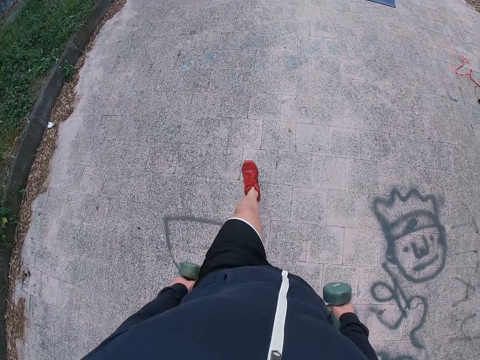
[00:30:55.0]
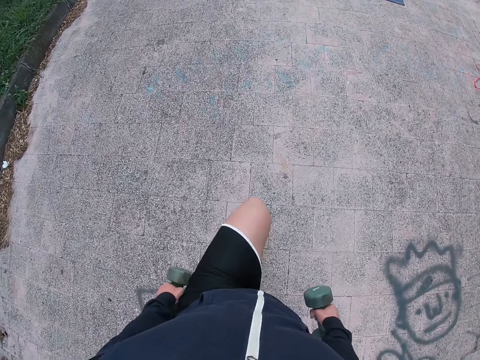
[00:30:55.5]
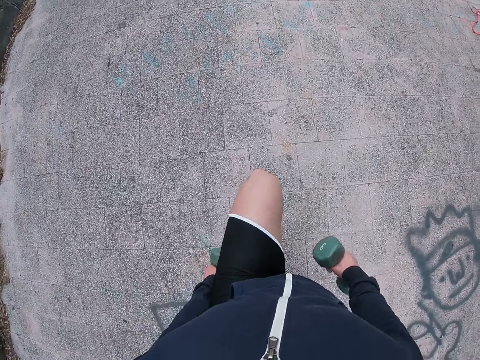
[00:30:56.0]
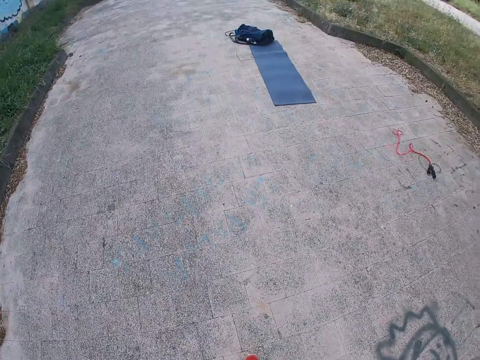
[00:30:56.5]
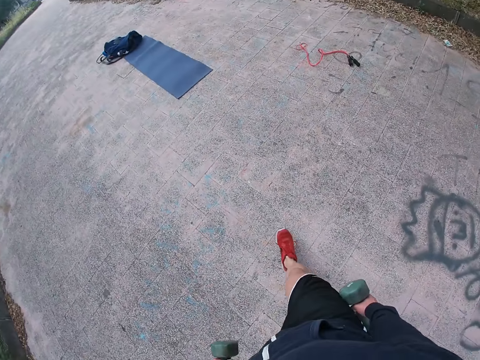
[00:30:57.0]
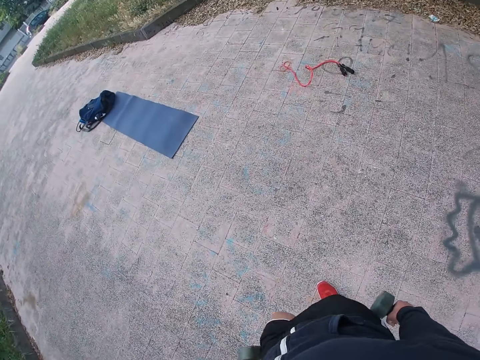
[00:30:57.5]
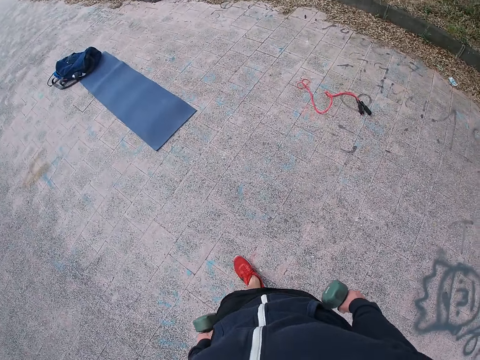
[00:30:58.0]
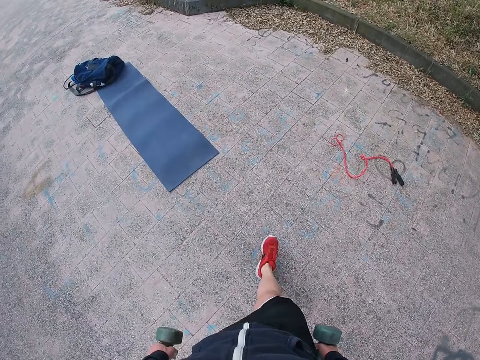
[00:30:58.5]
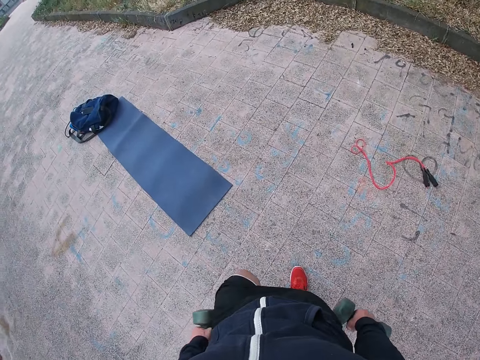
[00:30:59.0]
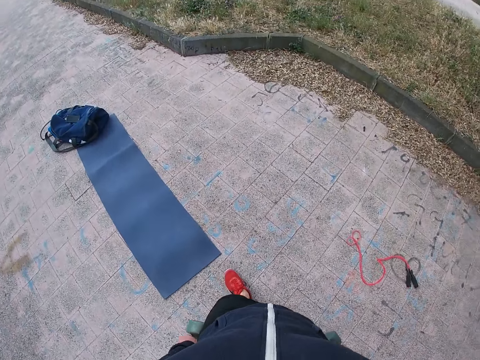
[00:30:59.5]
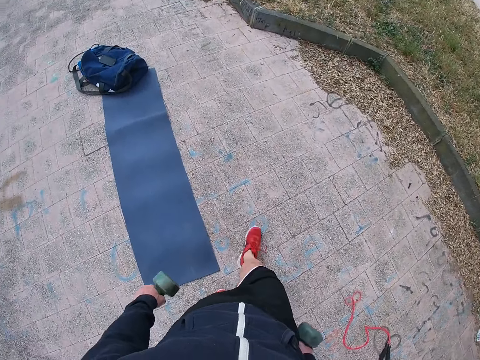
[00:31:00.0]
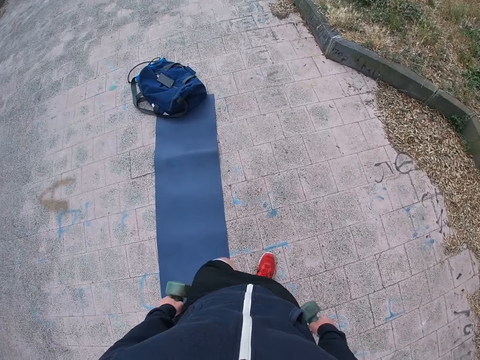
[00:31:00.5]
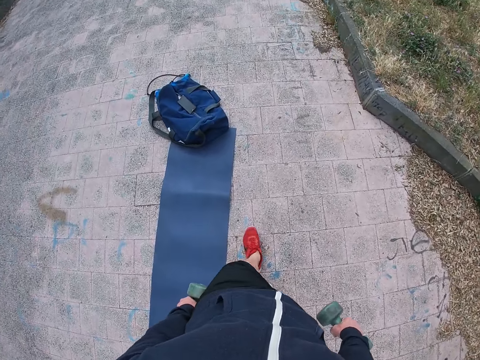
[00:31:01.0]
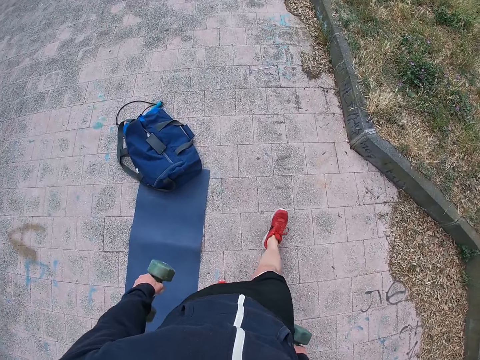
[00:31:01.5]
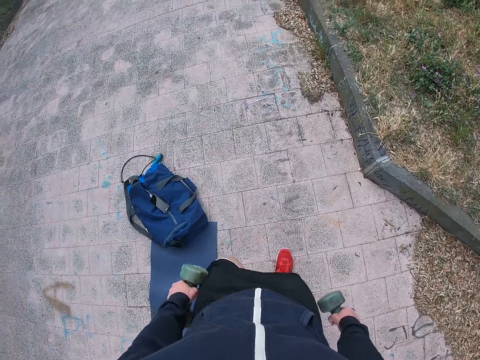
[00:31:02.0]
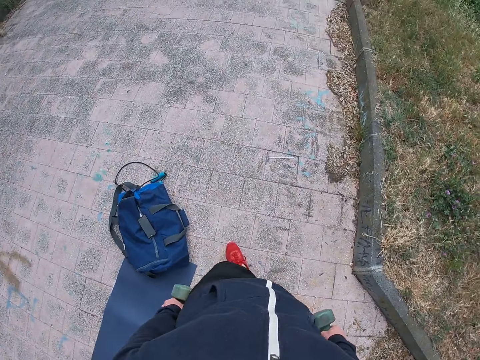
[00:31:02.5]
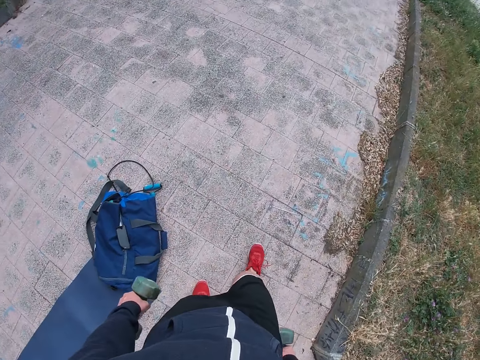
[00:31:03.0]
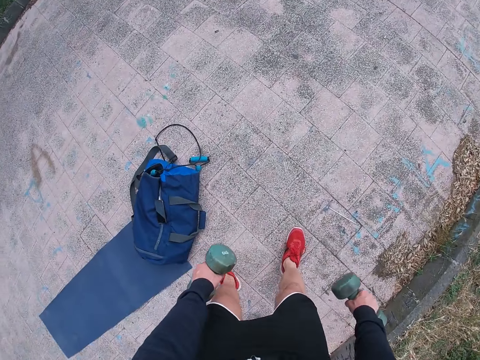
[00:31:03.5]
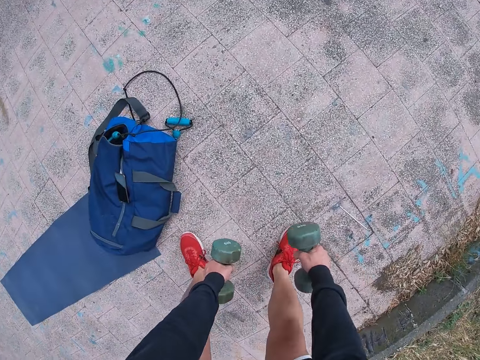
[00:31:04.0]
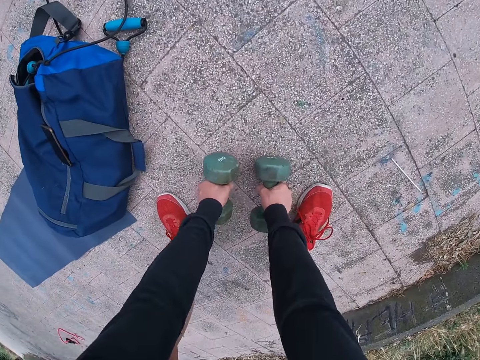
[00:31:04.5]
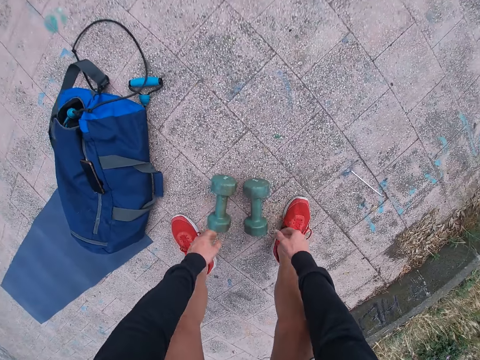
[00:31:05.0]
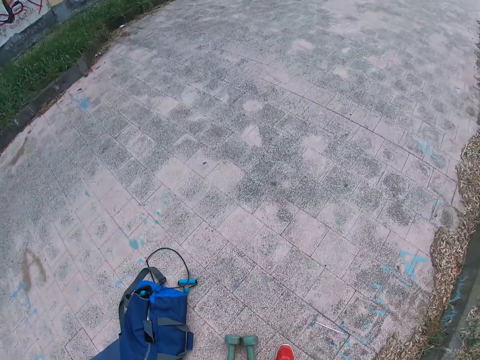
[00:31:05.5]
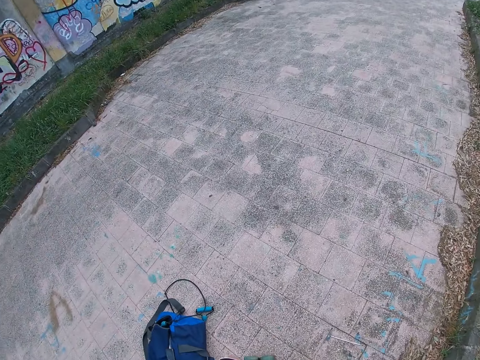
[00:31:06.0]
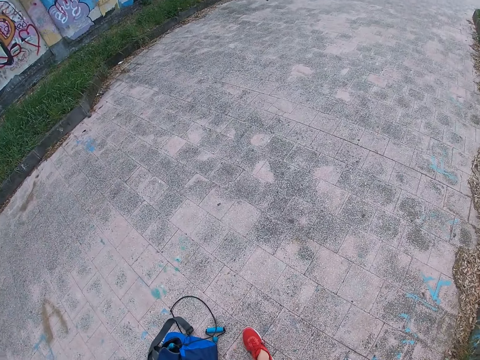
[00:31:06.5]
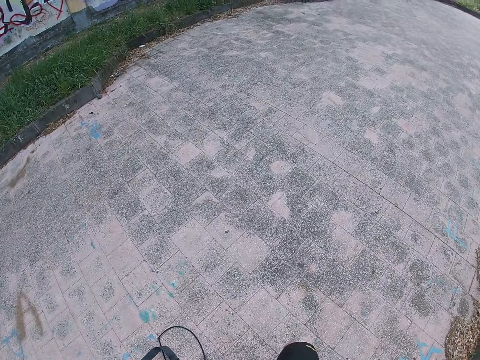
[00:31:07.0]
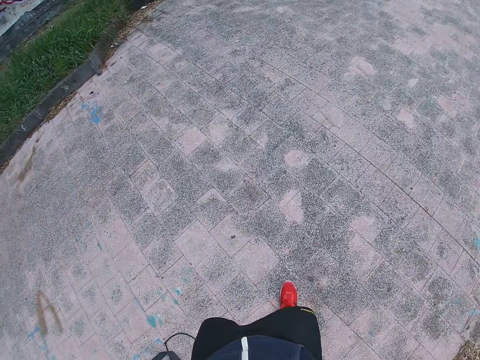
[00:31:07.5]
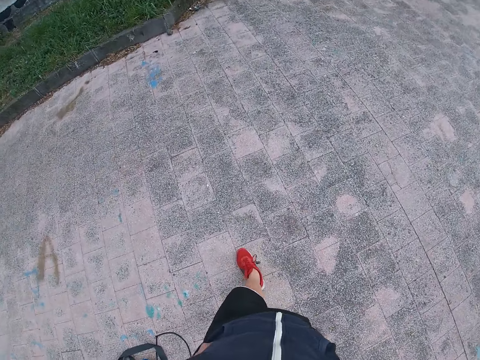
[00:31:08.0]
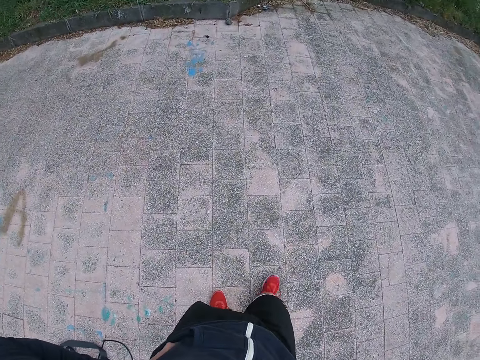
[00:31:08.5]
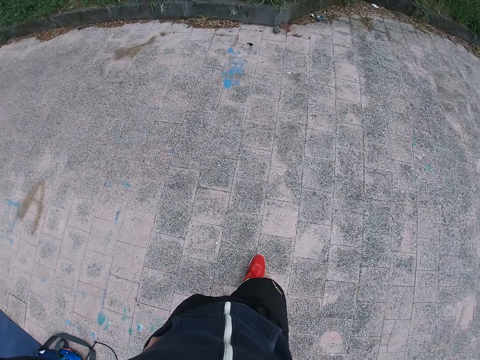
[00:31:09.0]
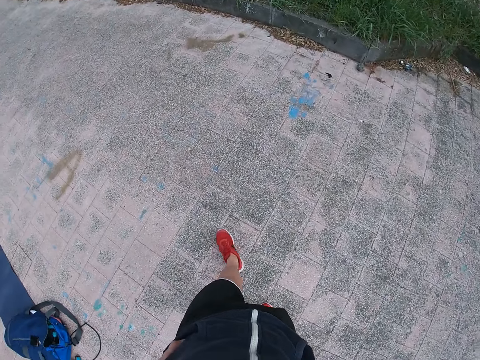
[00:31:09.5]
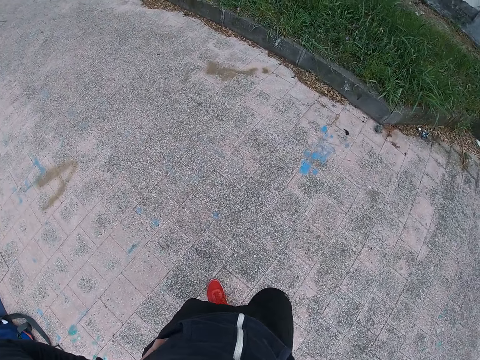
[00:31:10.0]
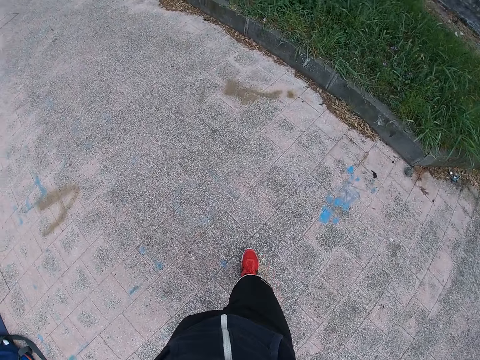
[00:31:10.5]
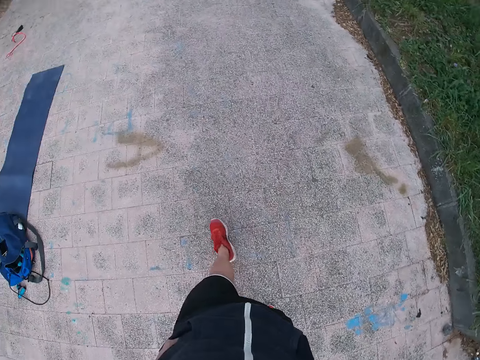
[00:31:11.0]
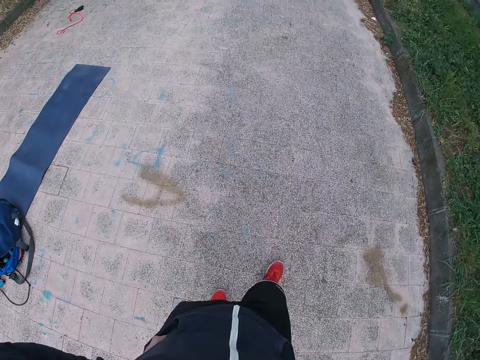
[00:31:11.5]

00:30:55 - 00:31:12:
The camera wearer walks towards the mat. They put the dumbbells down. They walk around.

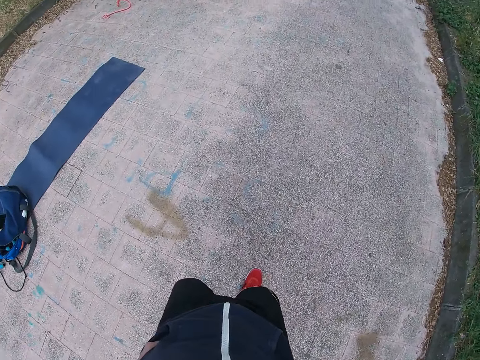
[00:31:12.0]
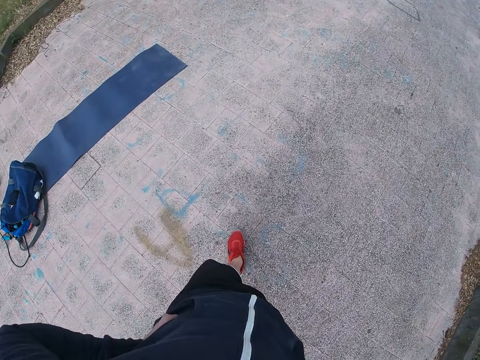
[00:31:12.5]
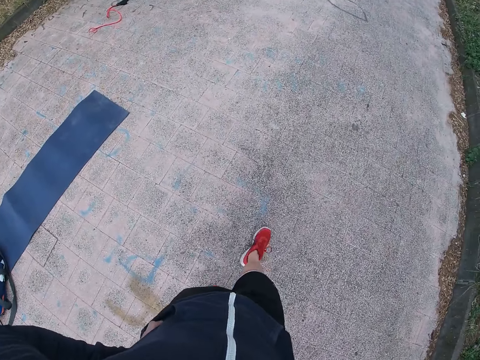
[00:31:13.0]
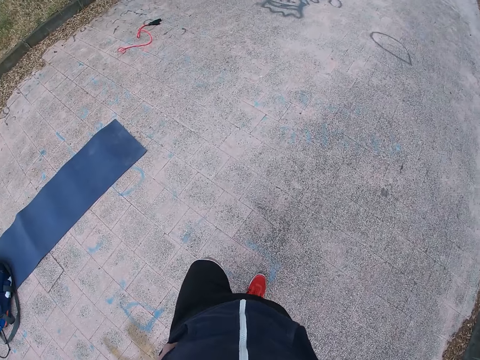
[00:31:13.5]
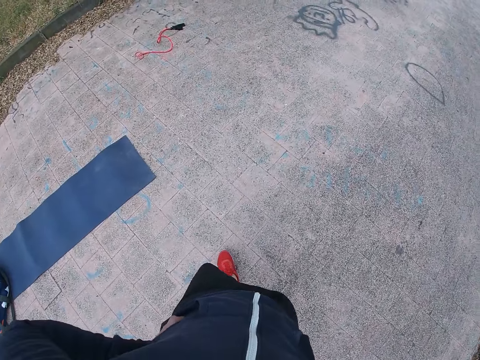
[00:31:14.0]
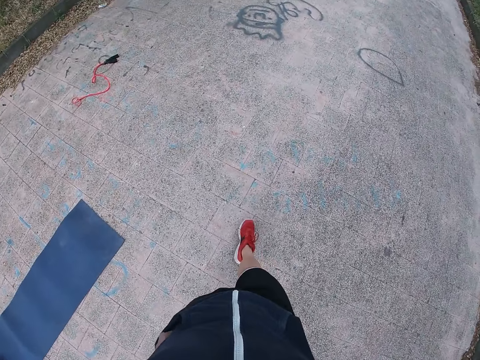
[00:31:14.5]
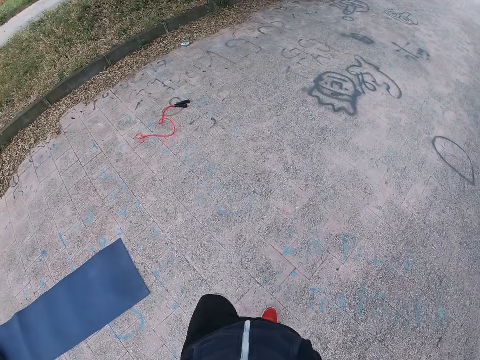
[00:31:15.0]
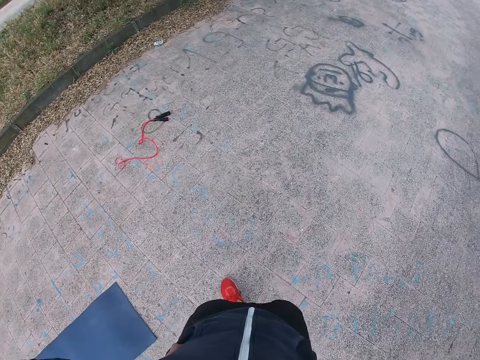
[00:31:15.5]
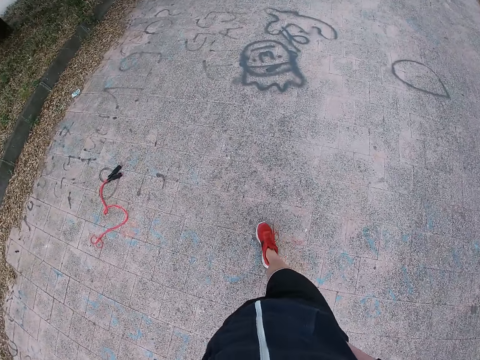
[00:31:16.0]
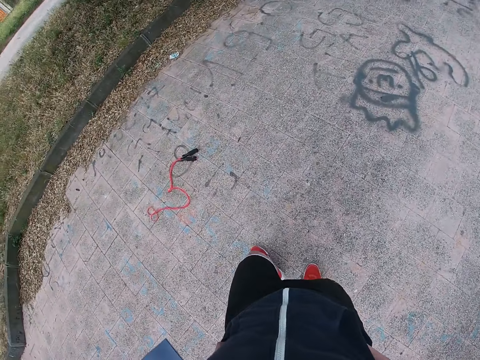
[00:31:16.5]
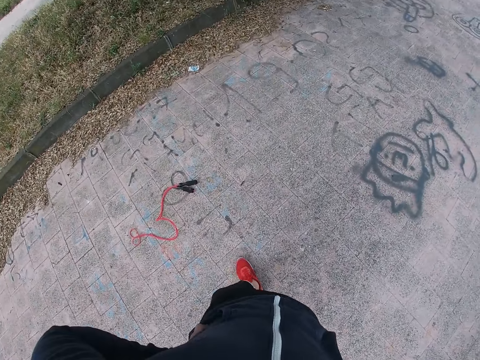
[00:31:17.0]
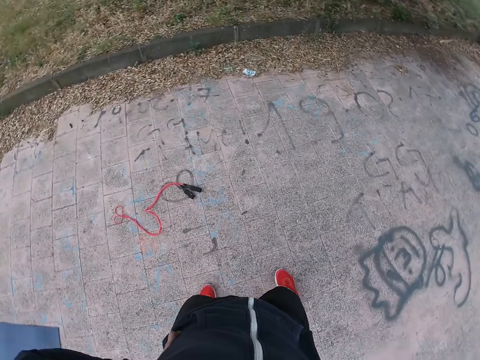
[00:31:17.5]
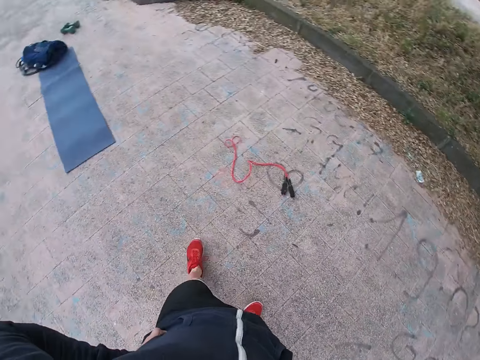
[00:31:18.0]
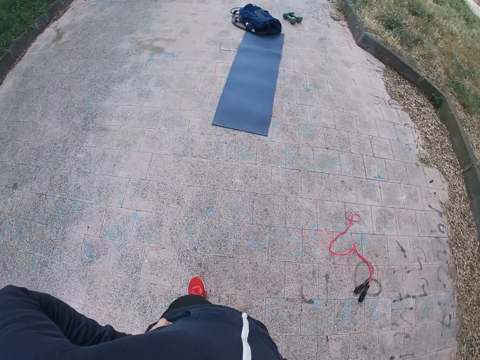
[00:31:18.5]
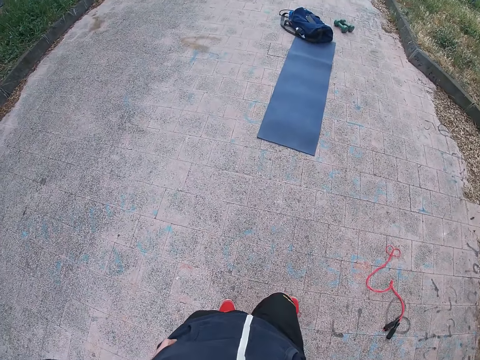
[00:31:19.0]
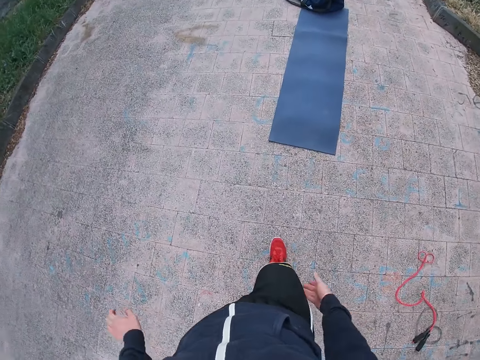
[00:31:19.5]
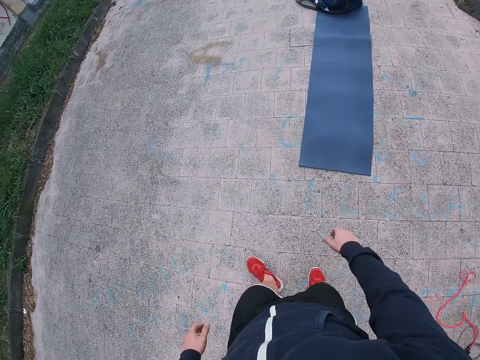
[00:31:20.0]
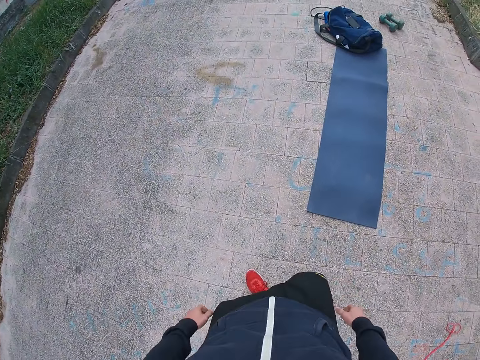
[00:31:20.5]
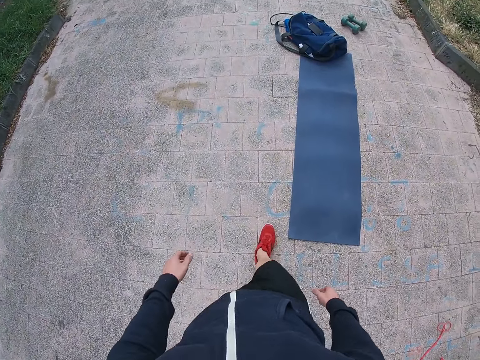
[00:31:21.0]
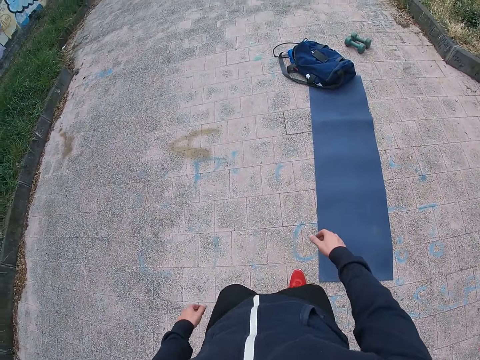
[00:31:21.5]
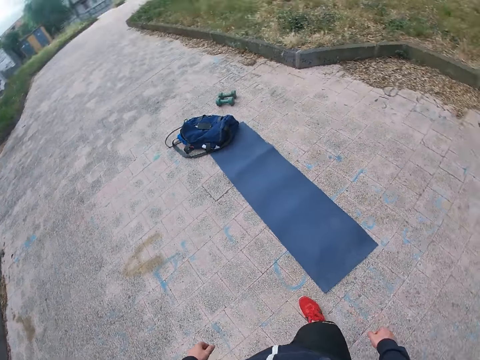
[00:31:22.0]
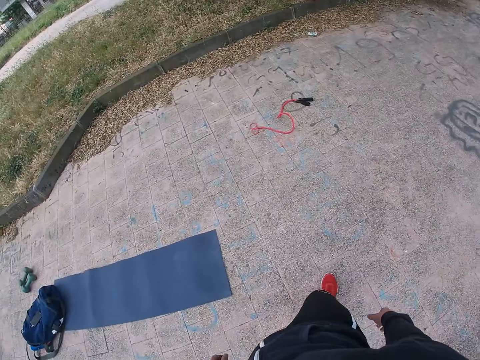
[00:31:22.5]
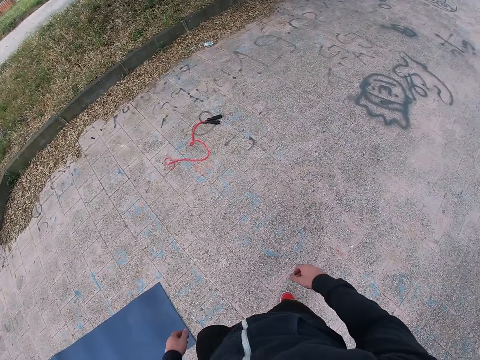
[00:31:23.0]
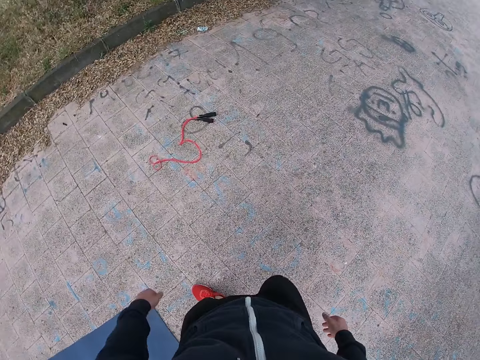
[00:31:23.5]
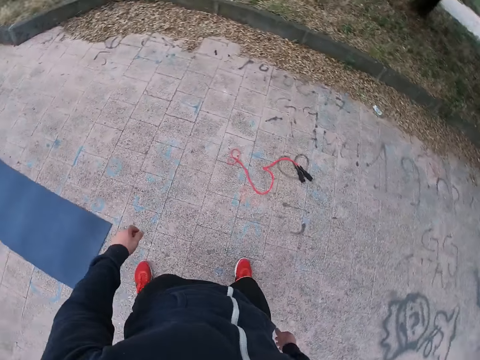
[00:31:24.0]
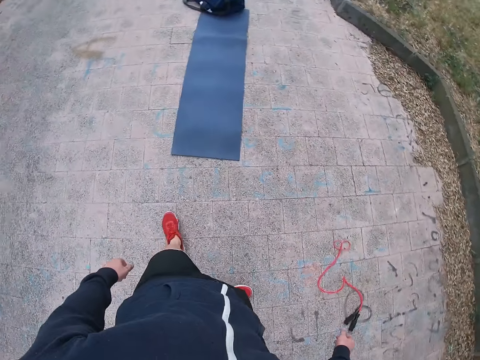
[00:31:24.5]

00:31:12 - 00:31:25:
The camera wearer turns around. They move around.
